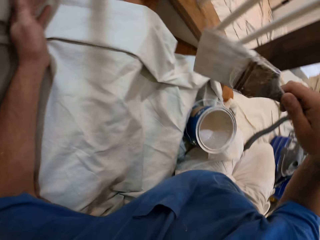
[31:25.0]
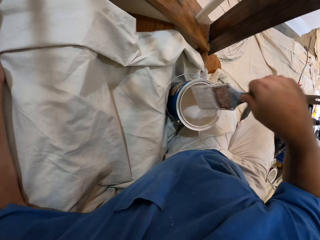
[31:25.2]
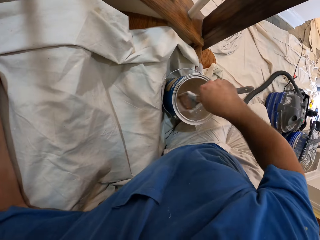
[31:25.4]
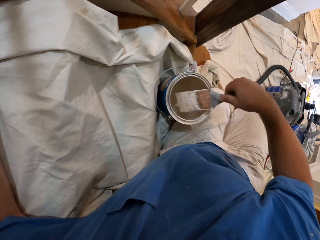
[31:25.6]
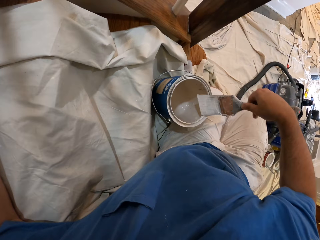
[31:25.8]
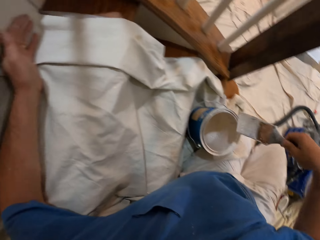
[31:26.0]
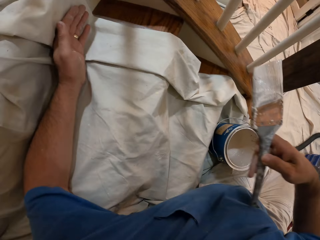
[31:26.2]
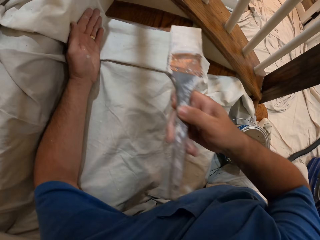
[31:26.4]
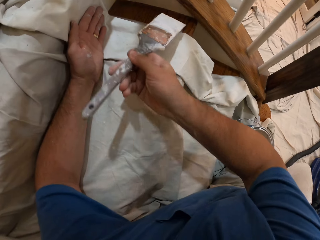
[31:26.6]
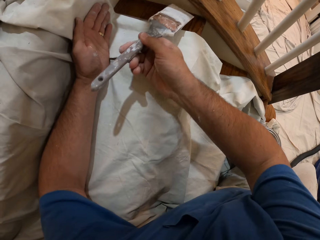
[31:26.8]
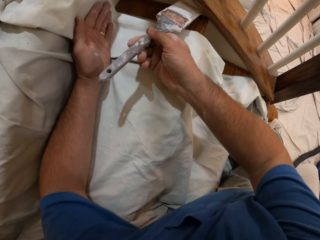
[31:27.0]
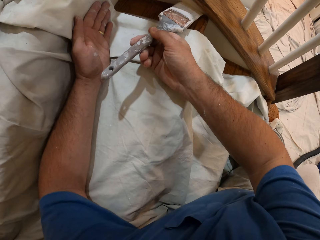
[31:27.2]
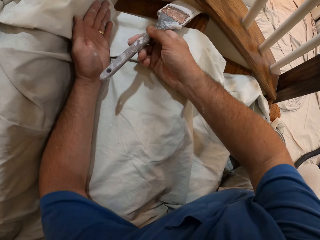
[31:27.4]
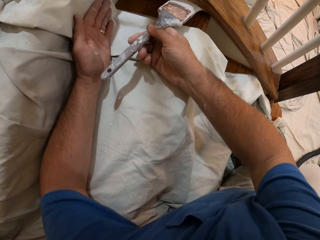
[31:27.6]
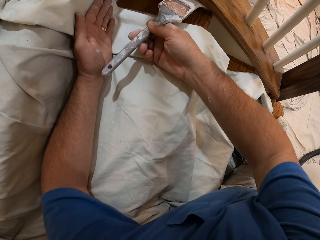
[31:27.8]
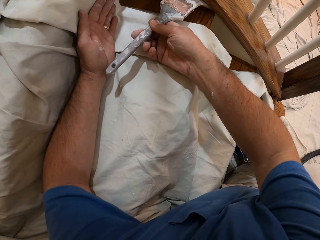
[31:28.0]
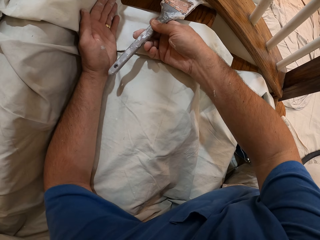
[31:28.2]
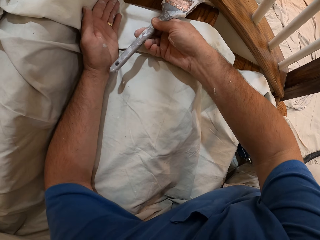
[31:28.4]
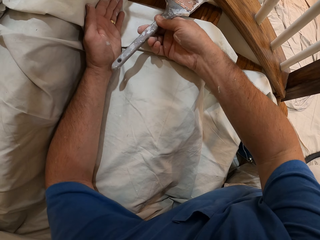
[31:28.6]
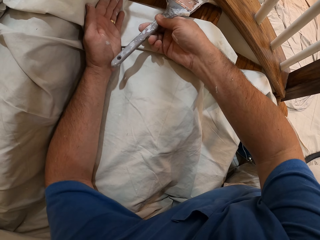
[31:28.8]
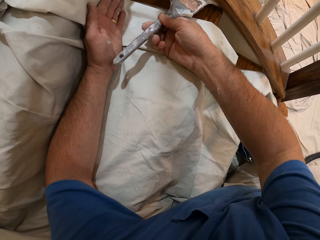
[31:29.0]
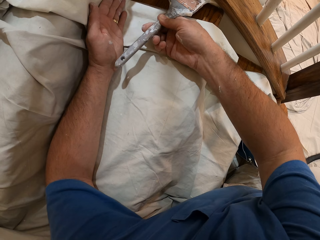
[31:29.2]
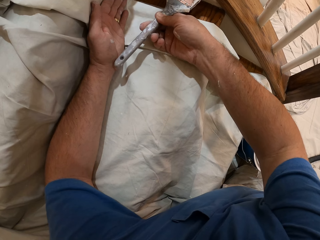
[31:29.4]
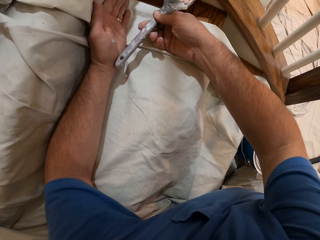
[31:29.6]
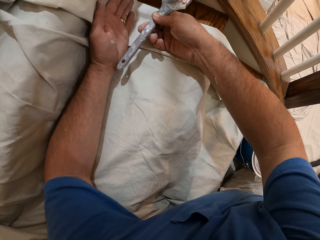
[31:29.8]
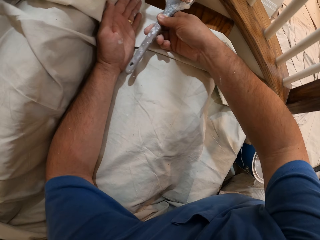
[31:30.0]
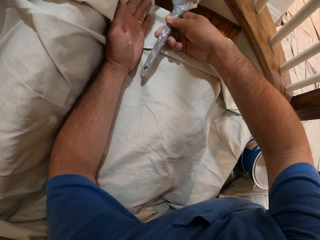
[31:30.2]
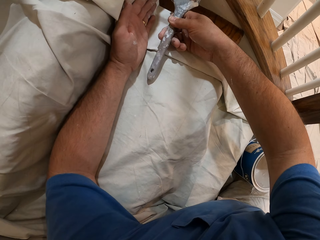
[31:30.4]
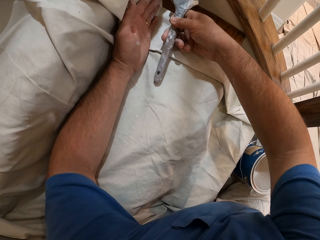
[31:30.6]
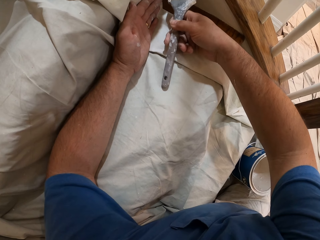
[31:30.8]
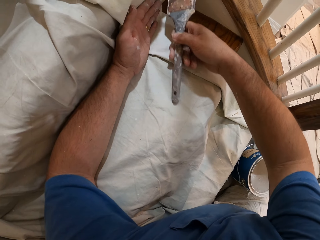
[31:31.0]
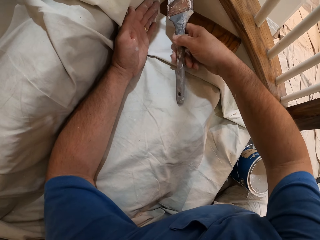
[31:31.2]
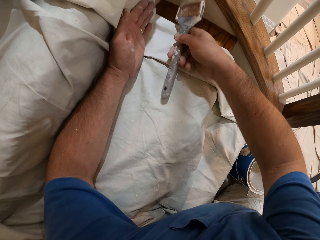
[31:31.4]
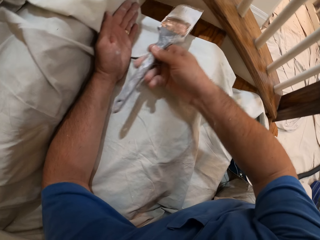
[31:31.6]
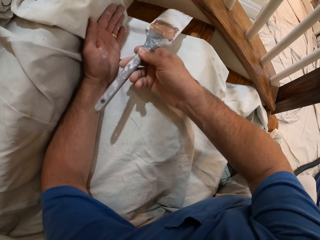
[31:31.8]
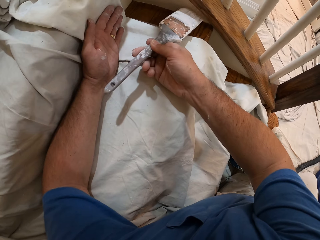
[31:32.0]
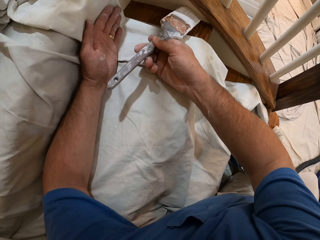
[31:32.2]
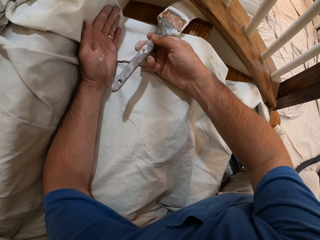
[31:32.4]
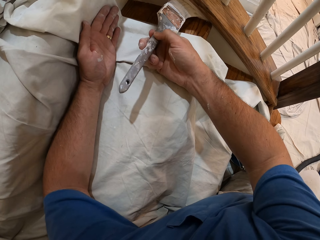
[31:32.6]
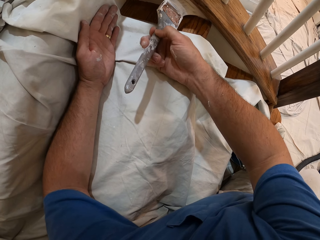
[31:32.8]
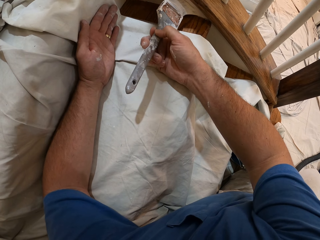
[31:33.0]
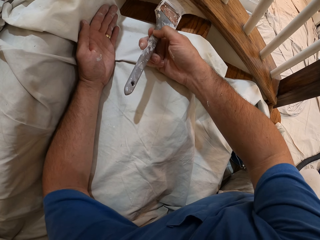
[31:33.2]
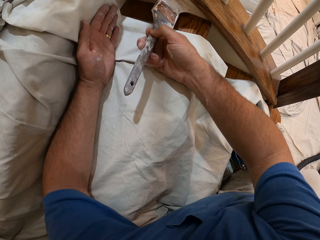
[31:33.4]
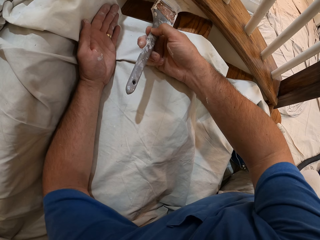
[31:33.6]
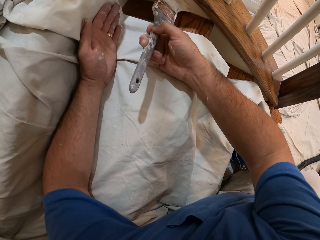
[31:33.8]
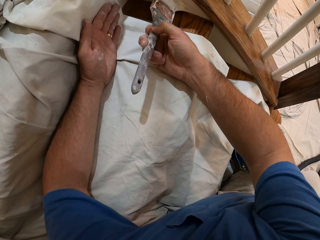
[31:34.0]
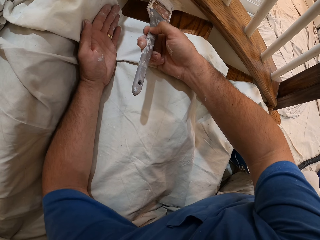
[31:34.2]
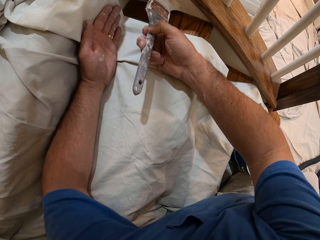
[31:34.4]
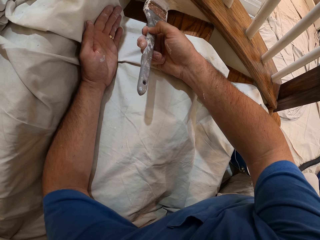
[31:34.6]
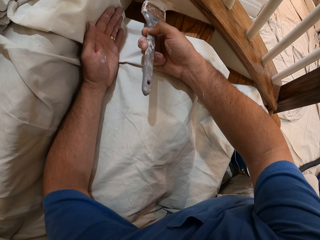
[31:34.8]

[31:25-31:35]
The camera wearer dips the paint brush in the paint tin. They paint the stair wall.

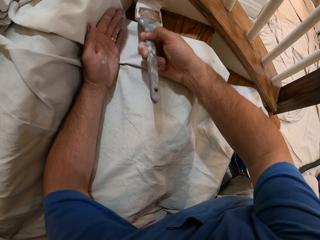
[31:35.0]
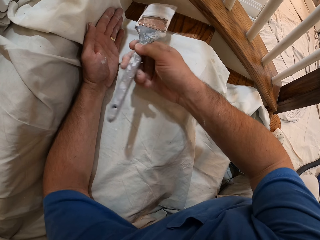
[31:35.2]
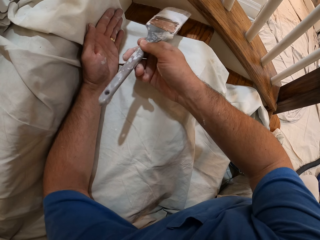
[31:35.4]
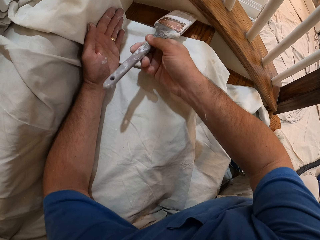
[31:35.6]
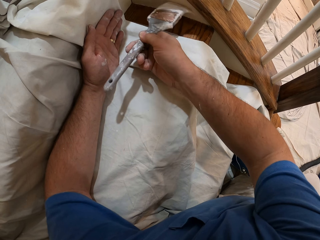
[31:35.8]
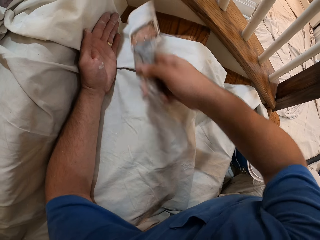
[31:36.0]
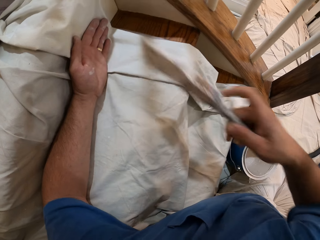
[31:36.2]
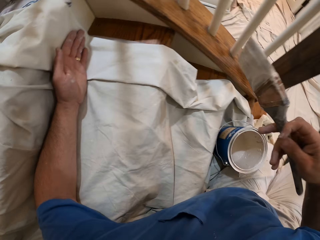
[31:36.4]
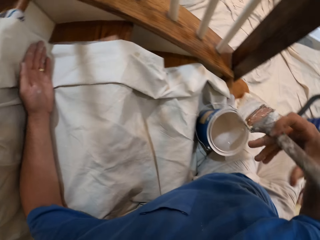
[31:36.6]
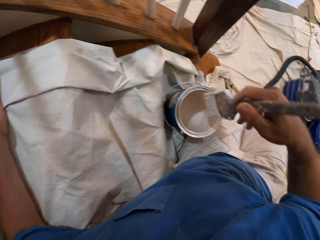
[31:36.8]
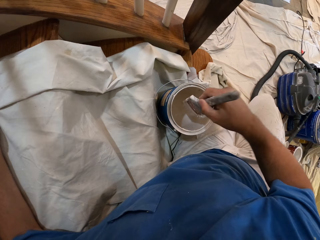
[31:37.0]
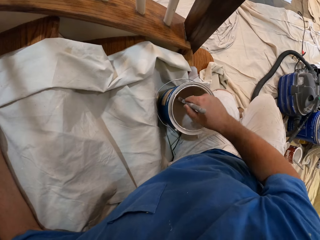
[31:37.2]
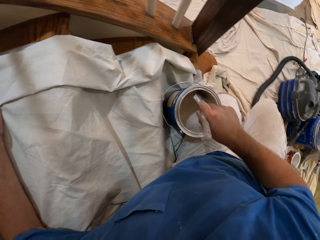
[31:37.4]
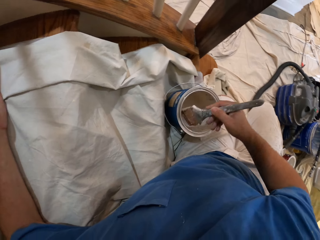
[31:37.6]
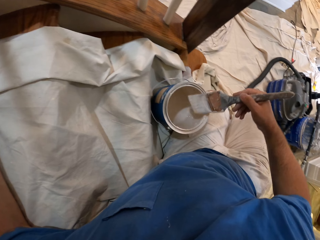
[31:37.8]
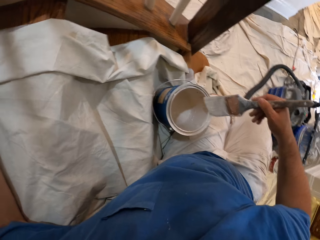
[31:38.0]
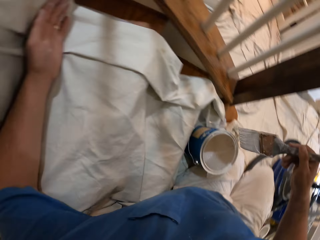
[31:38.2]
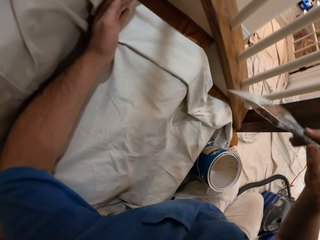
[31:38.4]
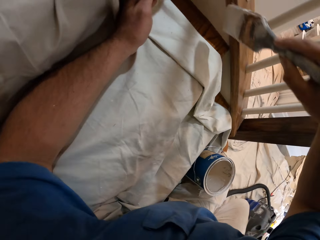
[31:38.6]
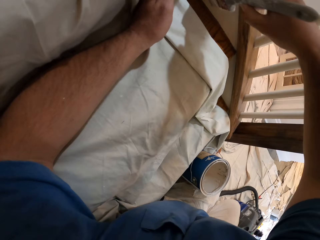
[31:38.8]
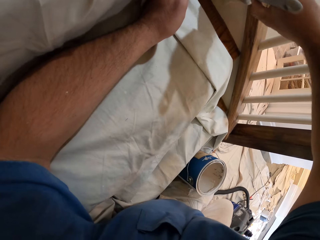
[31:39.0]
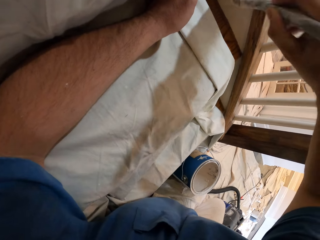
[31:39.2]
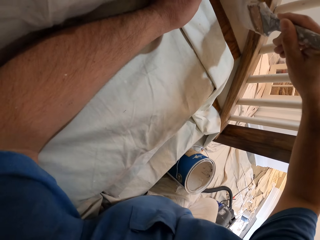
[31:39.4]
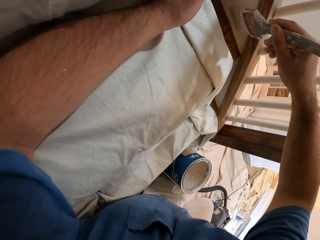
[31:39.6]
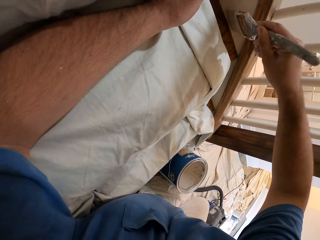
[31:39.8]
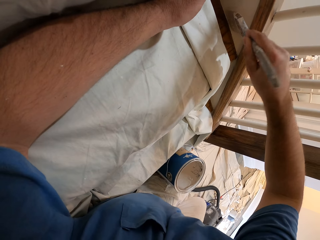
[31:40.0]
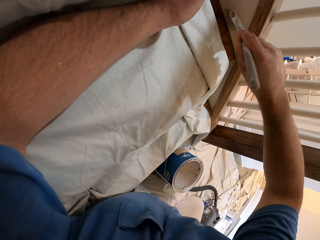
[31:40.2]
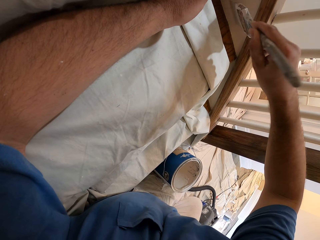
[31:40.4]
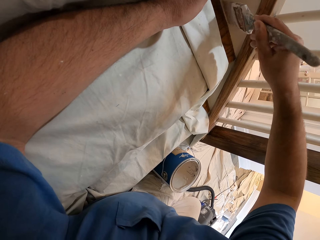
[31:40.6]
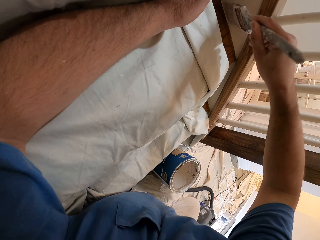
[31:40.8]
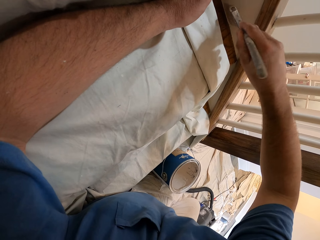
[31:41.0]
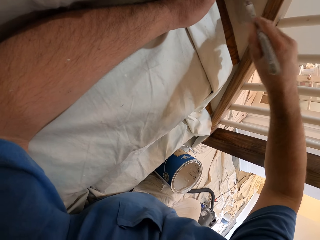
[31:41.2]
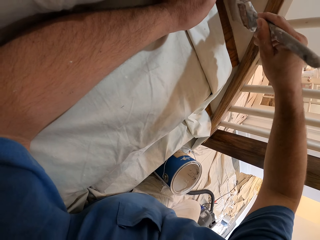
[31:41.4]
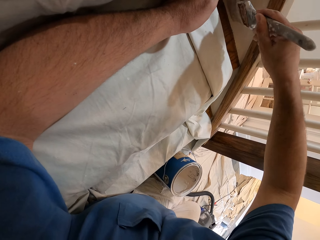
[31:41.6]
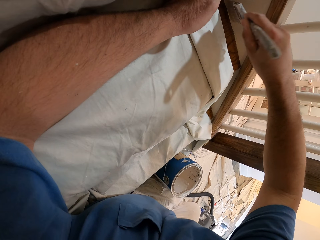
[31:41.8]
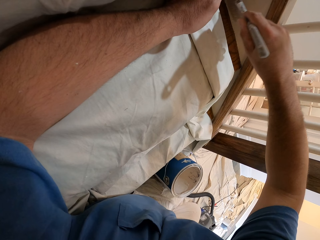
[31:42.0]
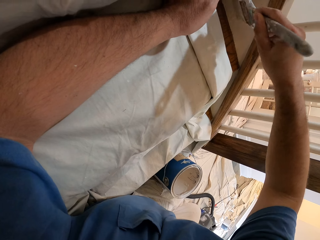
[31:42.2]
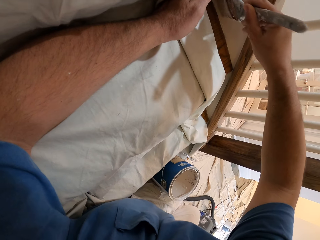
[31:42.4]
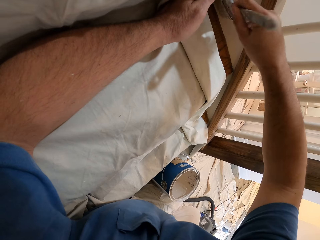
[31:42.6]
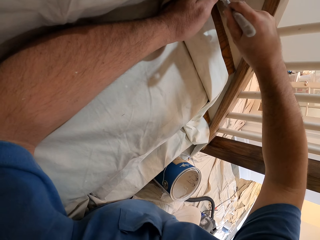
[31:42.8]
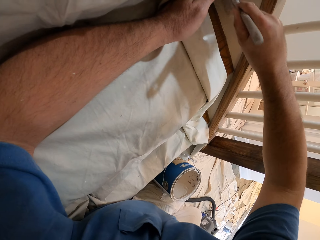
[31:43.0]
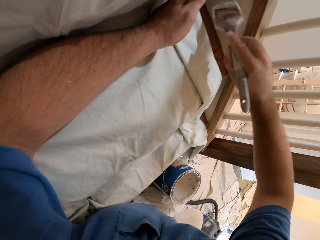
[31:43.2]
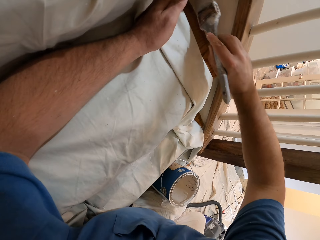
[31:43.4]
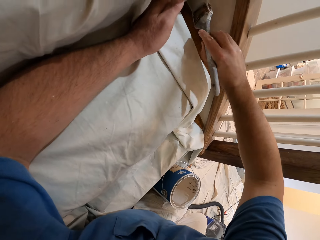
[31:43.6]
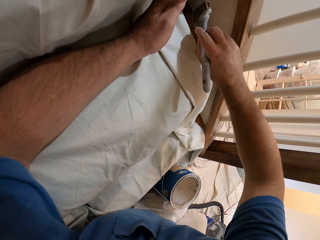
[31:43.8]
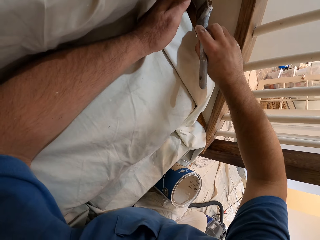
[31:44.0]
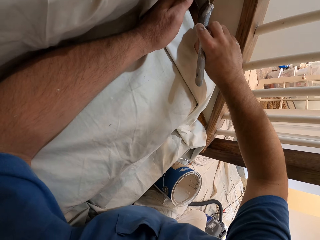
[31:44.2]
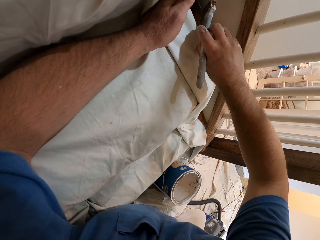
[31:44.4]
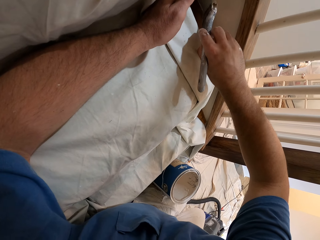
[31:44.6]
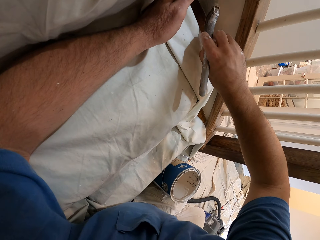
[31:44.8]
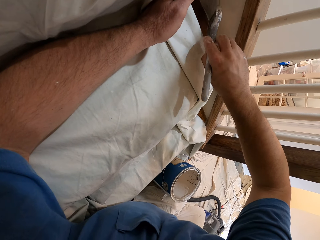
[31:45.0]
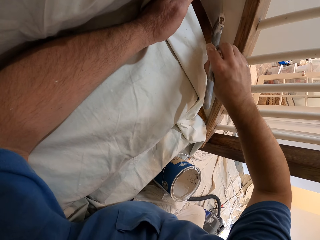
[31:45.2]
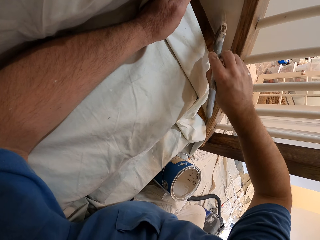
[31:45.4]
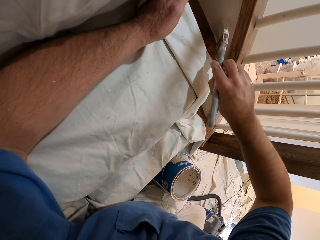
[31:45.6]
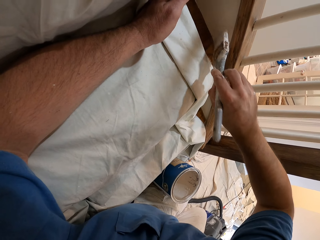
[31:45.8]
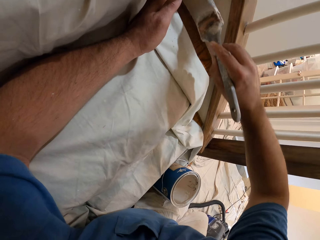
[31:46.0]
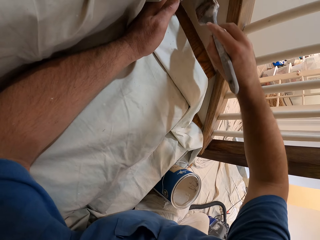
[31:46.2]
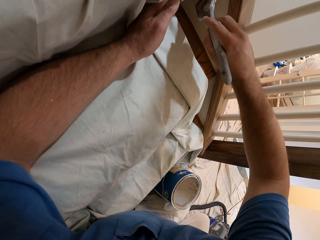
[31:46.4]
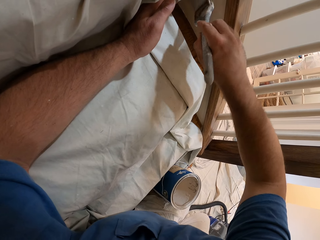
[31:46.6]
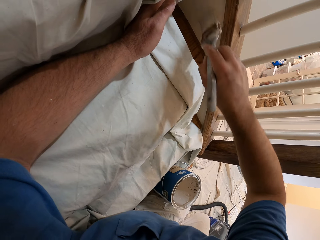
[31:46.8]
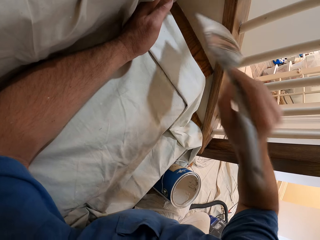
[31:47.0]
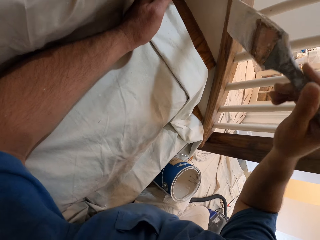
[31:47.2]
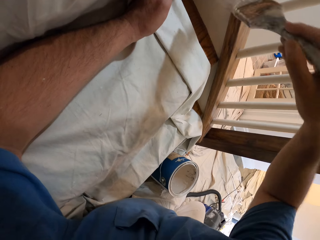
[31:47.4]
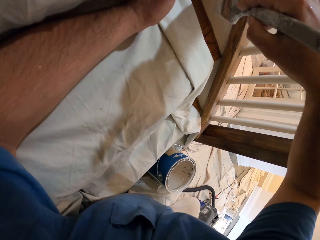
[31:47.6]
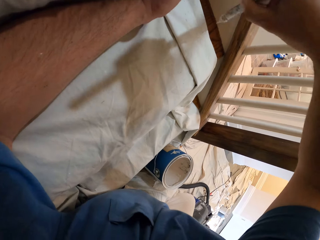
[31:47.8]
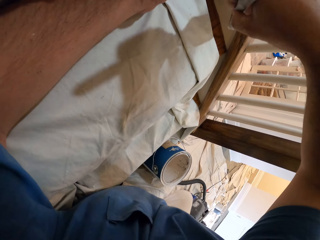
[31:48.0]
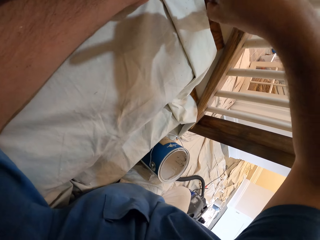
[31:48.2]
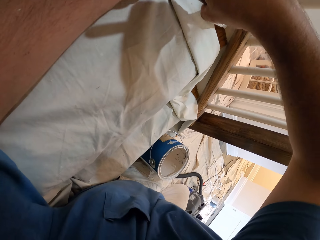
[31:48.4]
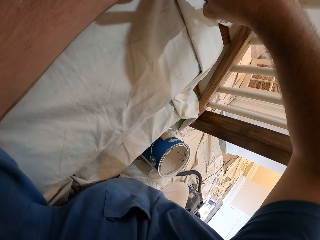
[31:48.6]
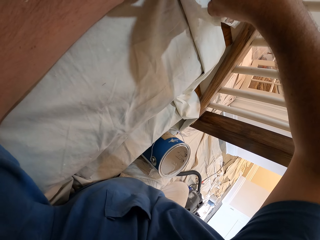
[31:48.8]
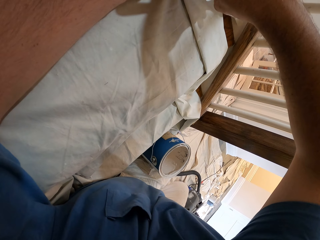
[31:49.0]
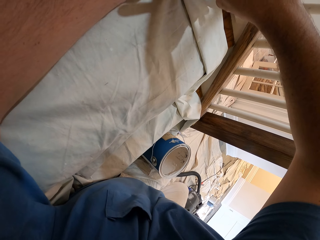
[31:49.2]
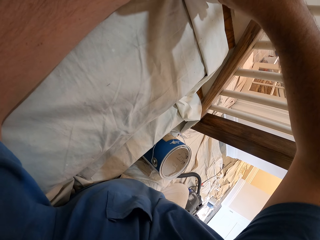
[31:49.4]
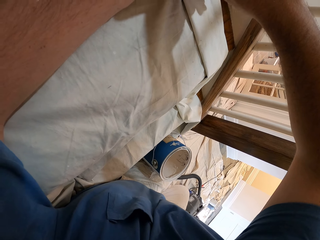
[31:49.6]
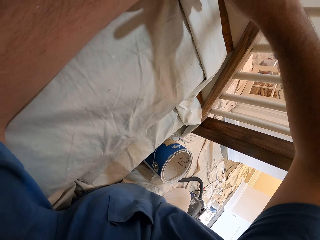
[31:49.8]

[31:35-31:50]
The camera wearer dips the paint brush in the paint tin. They paint the stair wall.
